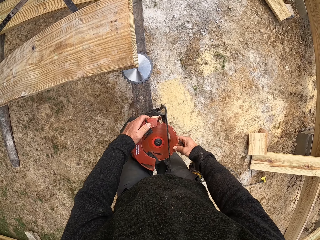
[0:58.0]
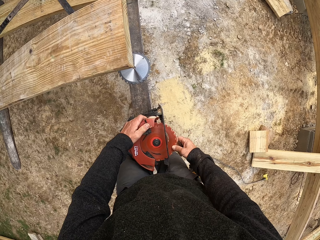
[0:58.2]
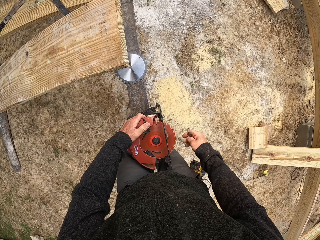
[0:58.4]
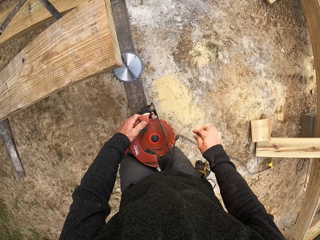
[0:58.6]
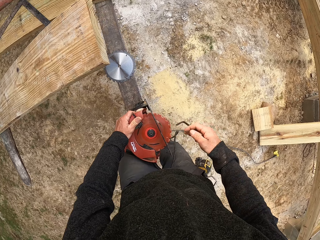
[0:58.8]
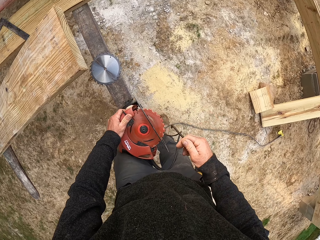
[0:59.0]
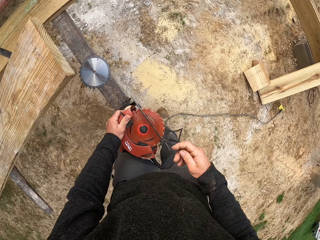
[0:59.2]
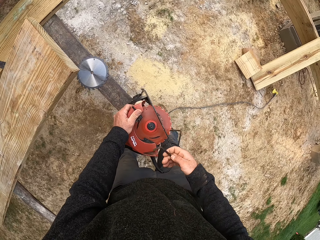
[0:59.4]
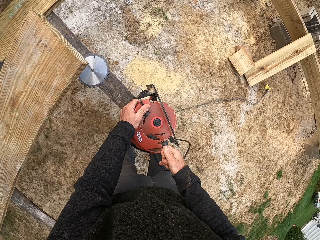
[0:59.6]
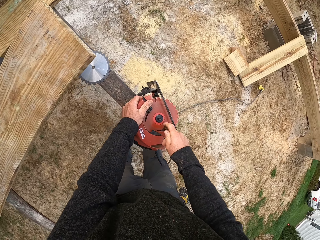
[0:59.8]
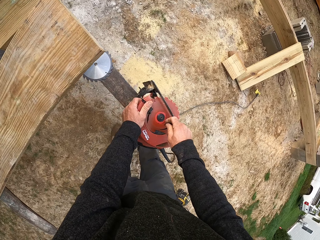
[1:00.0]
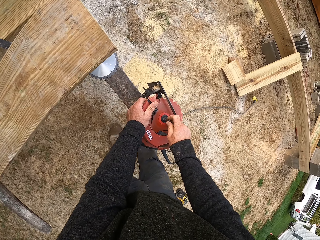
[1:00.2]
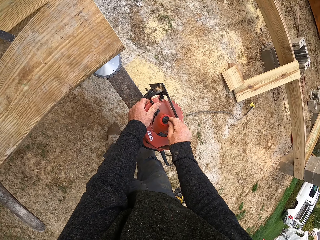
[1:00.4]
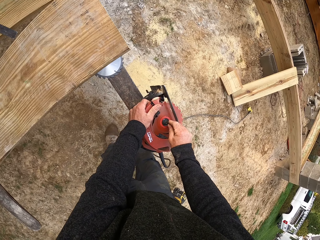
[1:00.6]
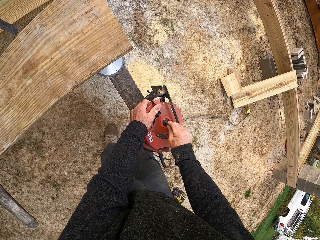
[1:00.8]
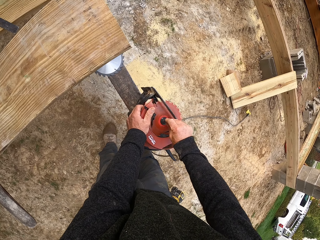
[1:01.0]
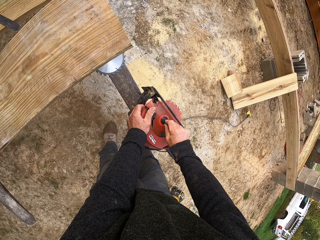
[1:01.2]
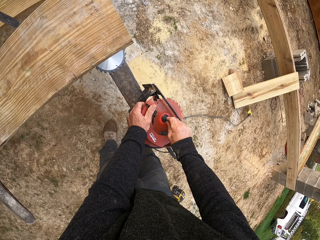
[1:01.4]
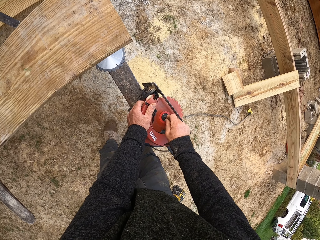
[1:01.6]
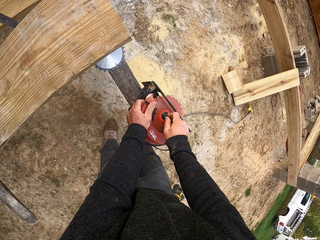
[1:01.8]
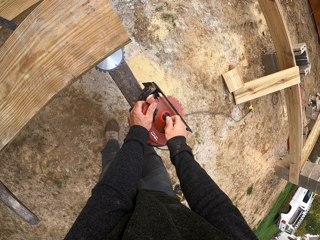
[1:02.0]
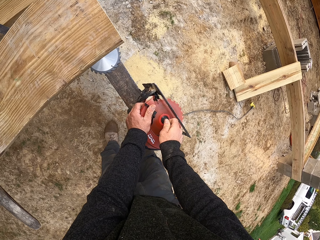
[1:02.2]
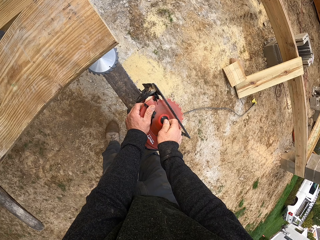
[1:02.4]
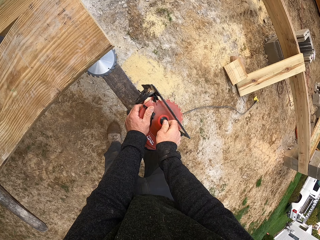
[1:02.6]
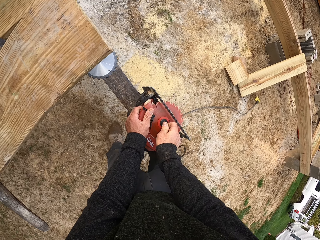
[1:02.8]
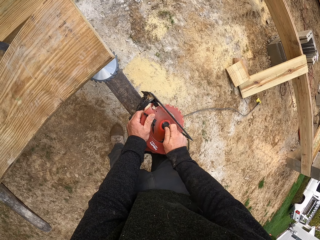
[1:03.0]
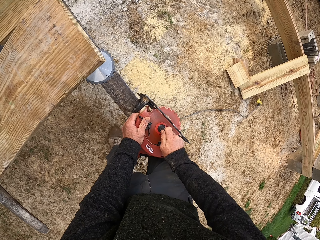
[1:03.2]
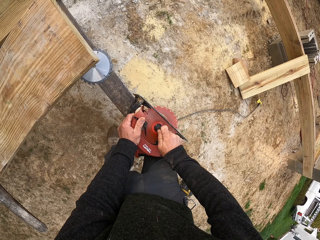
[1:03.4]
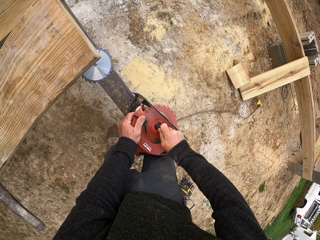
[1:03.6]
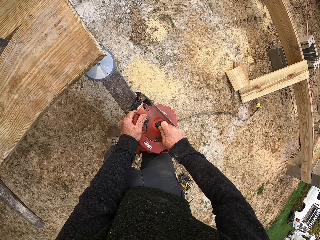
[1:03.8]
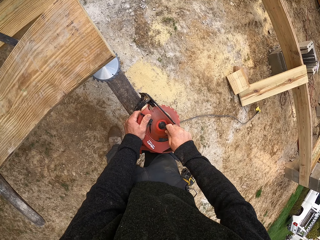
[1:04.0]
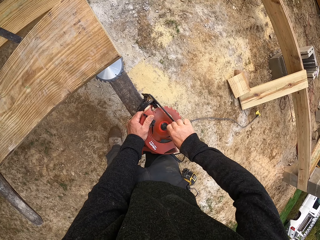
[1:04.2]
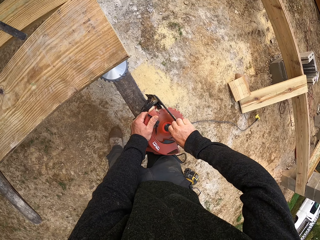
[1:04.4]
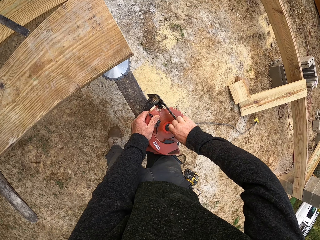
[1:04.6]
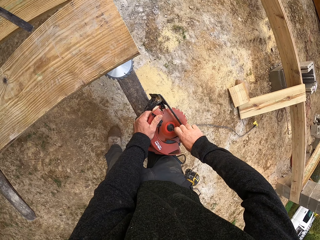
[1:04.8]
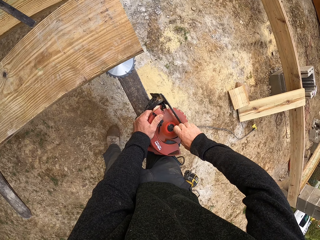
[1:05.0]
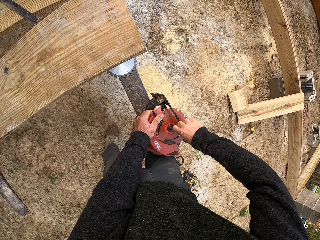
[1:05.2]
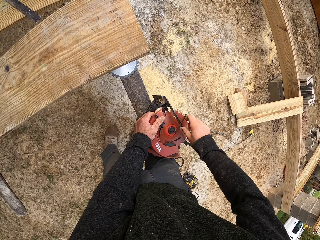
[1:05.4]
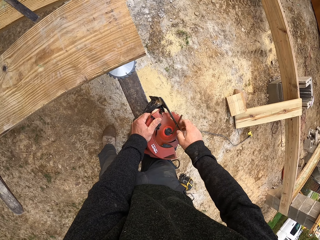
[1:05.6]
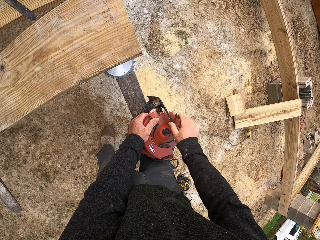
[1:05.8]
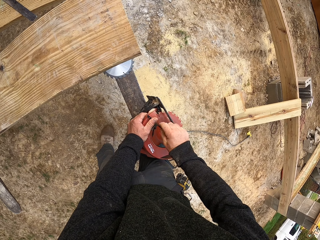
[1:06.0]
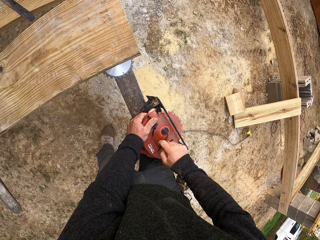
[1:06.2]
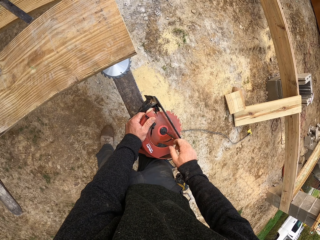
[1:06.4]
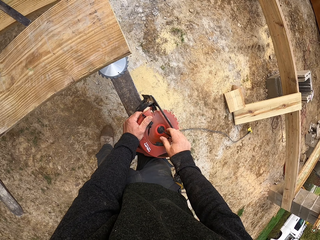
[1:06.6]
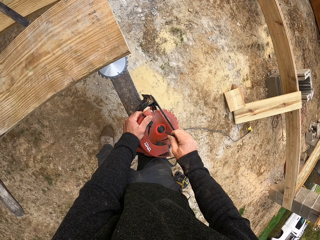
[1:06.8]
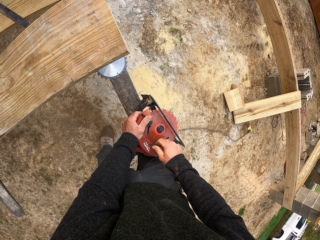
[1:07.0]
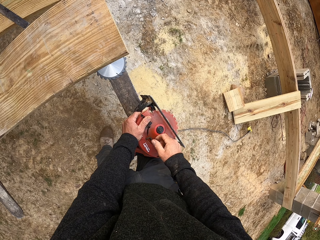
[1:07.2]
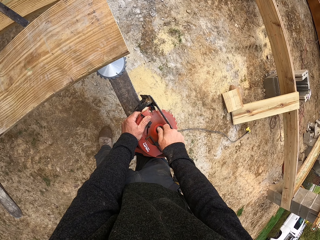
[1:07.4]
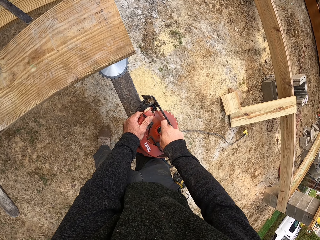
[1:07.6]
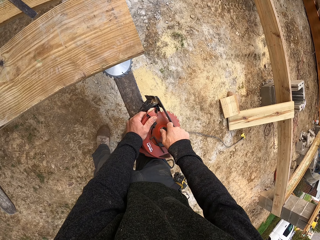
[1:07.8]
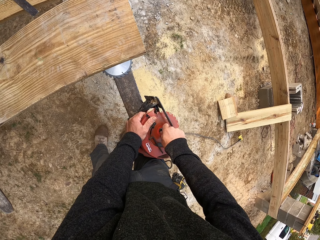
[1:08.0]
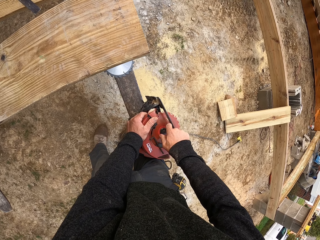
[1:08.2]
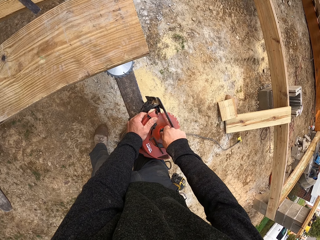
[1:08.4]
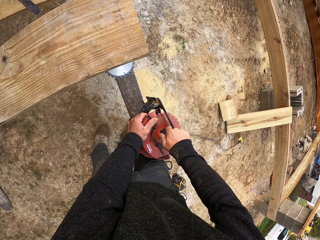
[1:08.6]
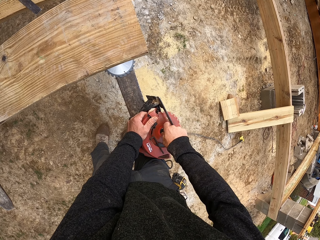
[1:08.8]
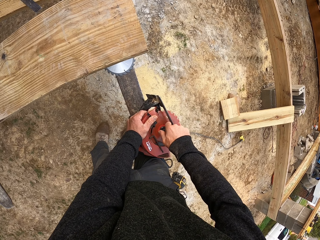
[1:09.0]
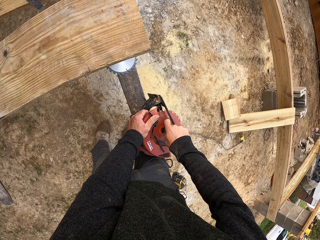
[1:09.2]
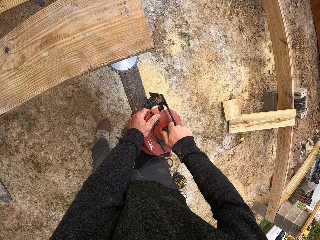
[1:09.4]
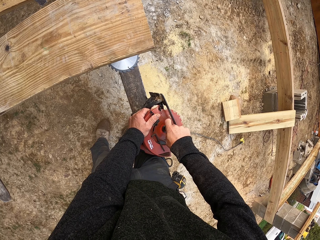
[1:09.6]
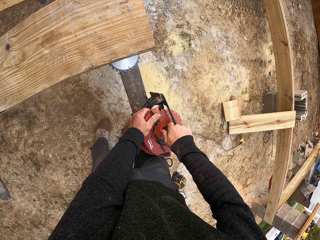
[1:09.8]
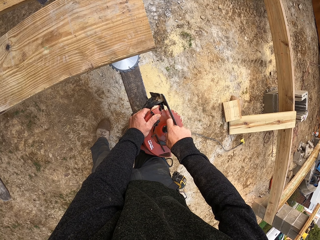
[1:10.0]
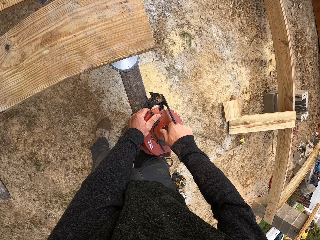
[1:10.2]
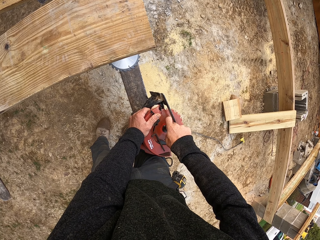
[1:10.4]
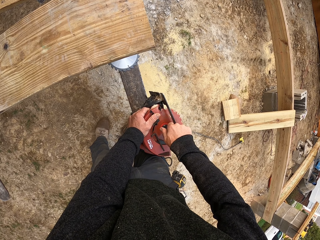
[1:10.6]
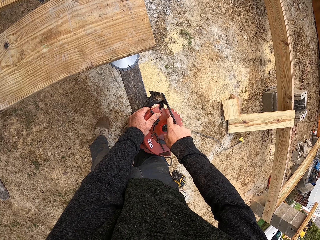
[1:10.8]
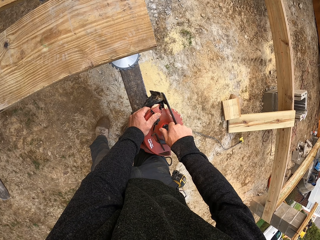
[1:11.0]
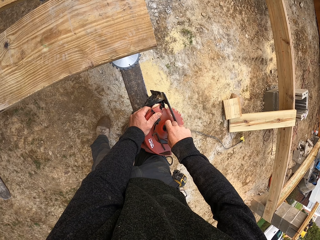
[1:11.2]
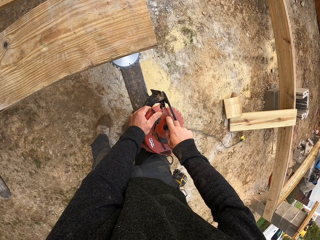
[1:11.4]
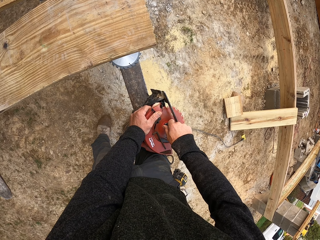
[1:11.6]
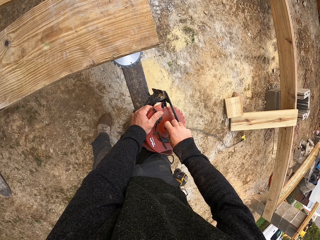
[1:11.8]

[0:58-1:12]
The camera wearer opens the blade screw with the L-shape wrench. They fix the wood machine. They place the wrench on the cutter. They open the screw with the hand.

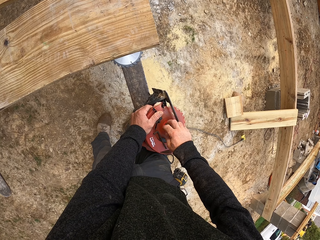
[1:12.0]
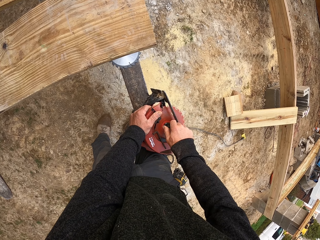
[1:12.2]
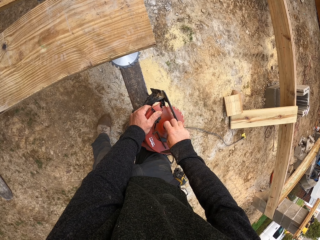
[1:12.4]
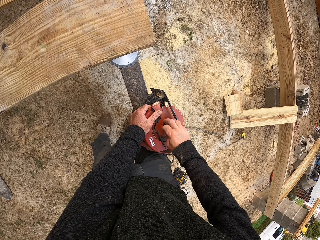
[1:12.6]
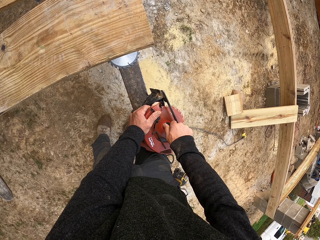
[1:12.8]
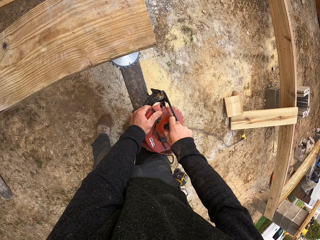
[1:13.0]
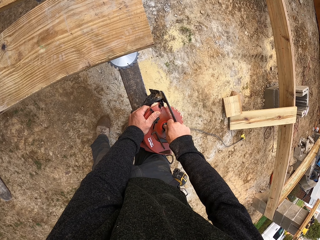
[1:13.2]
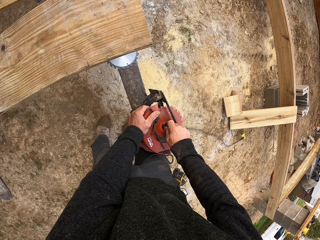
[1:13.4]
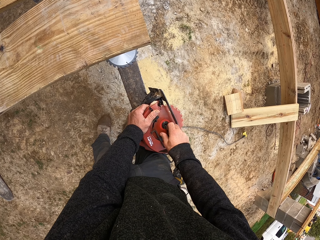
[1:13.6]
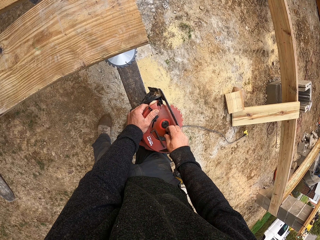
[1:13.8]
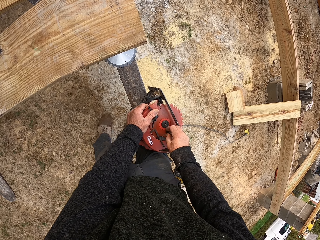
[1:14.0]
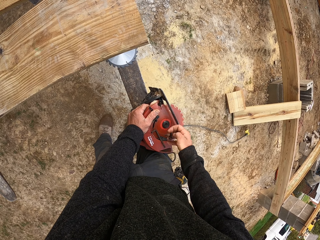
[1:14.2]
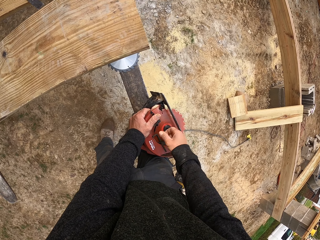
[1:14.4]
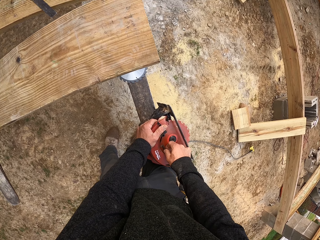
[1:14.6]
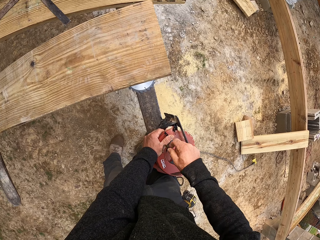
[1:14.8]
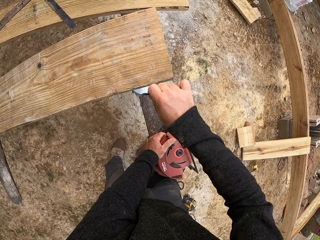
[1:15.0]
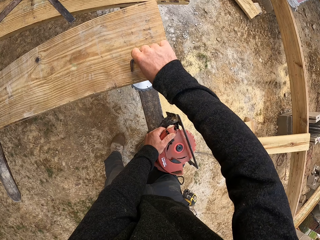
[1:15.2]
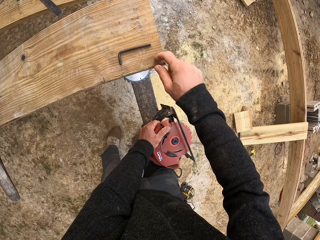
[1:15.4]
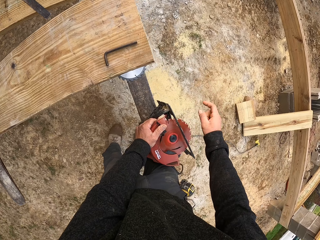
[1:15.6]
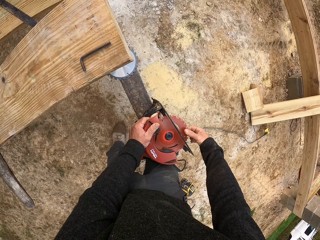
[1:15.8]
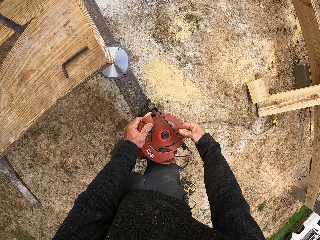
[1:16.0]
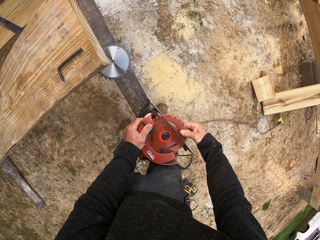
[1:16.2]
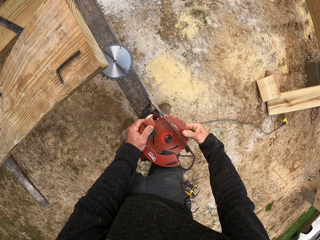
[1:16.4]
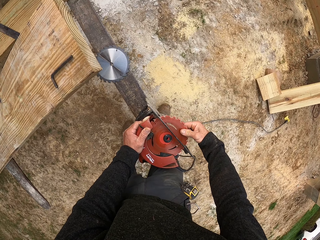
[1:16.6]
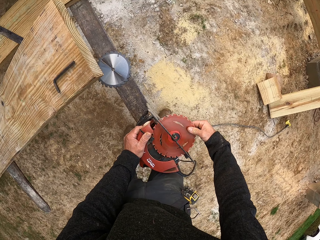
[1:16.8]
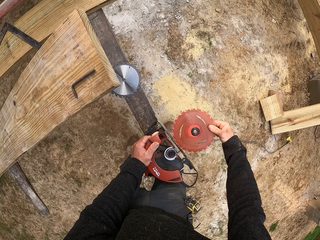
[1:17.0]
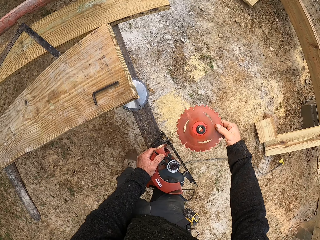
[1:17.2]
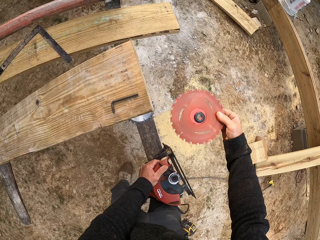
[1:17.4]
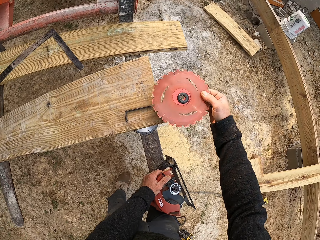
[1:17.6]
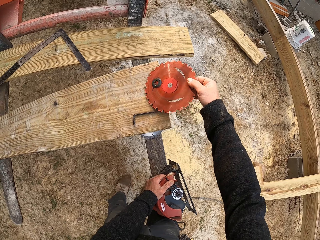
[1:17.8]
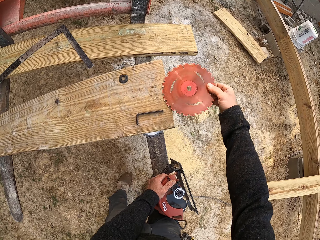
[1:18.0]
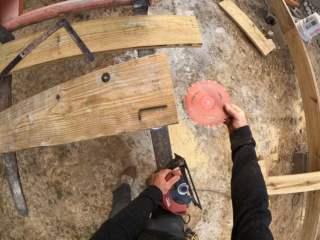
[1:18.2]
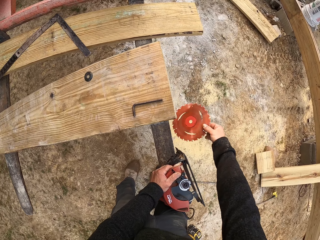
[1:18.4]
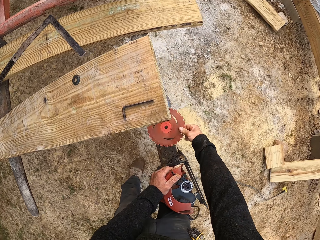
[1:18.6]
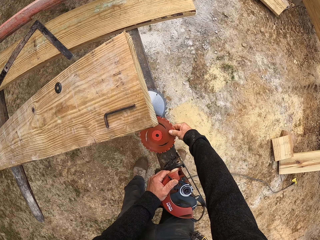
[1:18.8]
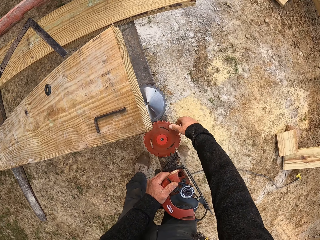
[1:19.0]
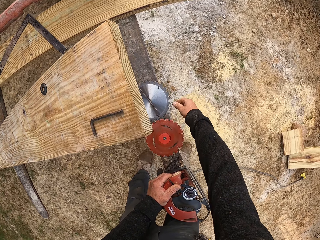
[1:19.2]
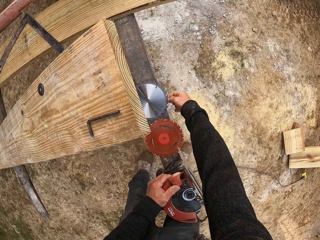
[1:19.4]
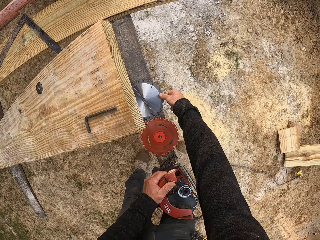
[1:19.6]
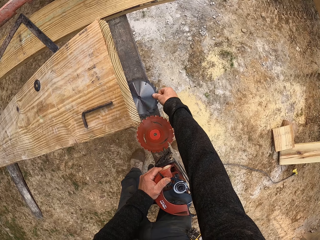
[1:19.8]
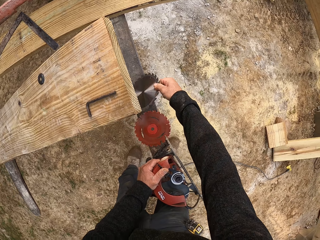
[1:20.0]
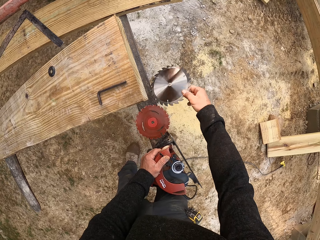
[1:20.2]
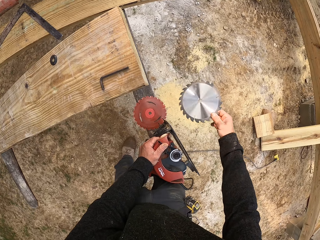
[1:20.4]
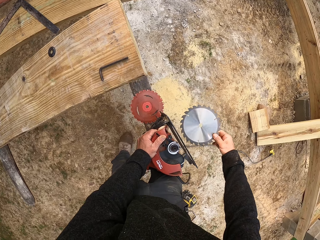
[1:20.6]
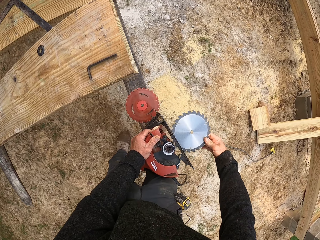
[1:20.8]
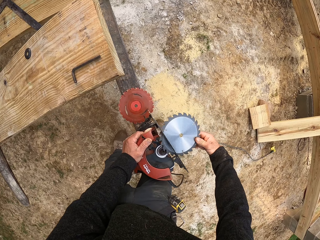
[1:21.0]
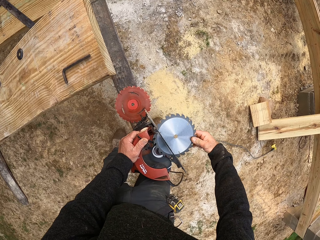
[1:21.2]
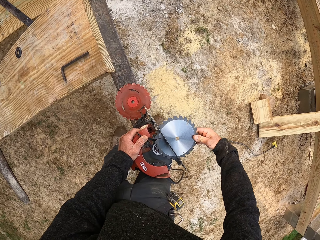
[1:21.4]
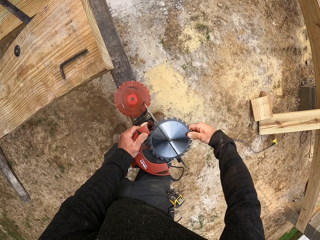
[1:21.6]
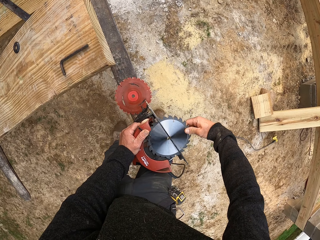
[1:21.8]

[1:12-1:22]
The camera wearer picks up the wrench on the cutter. They place the wrench on the wood. They remove the old blade from the cutter. They place the blade clamp washer on the wood. They place the blade on the truck fork. They pick up the new blade. They fix the new blade in the cutter.
